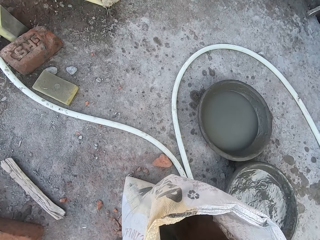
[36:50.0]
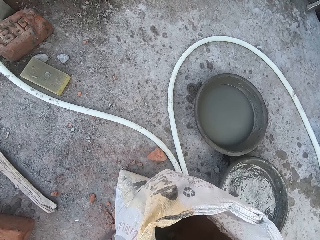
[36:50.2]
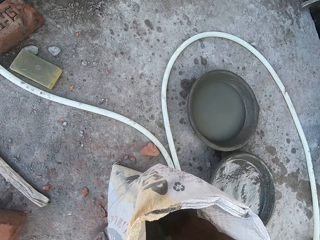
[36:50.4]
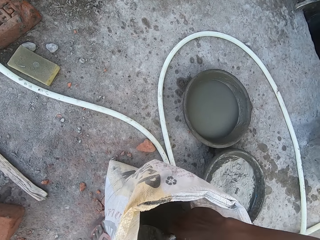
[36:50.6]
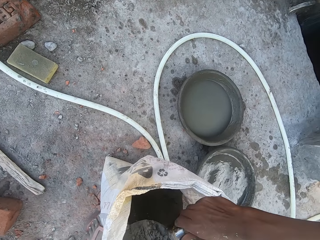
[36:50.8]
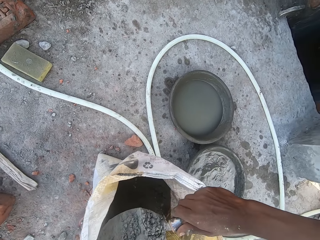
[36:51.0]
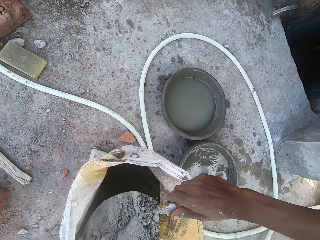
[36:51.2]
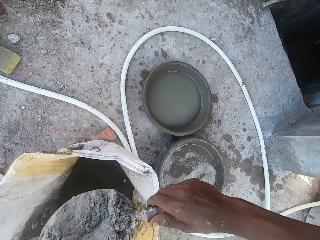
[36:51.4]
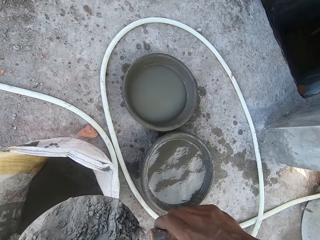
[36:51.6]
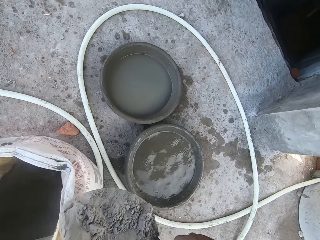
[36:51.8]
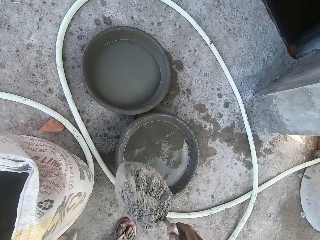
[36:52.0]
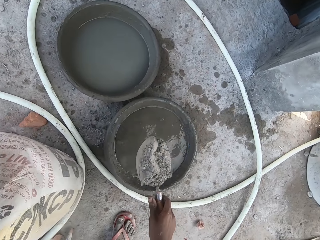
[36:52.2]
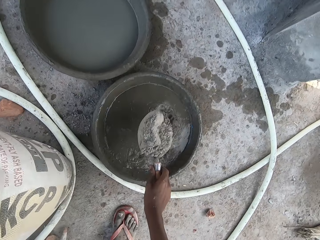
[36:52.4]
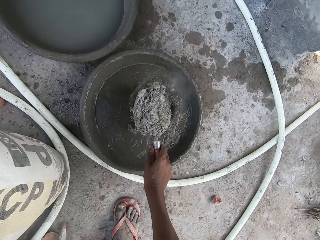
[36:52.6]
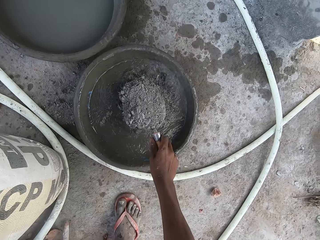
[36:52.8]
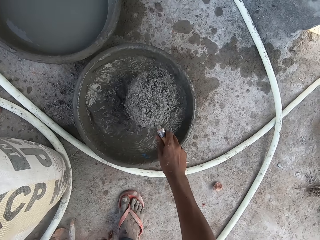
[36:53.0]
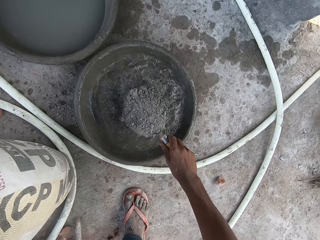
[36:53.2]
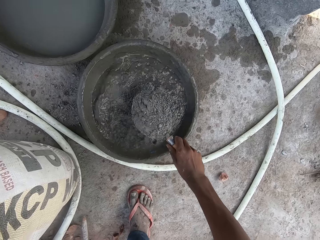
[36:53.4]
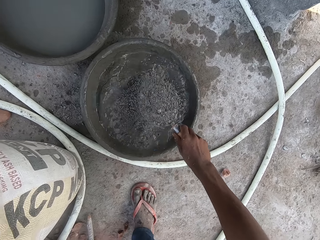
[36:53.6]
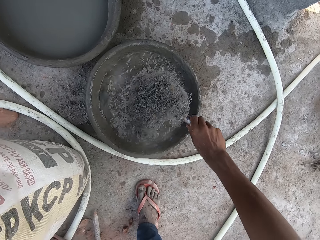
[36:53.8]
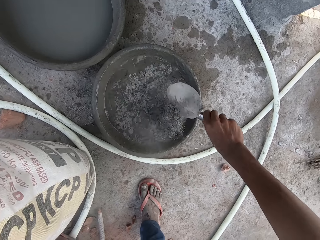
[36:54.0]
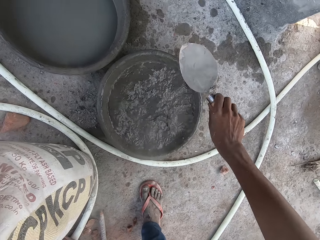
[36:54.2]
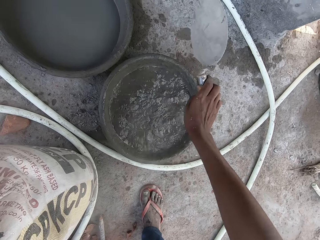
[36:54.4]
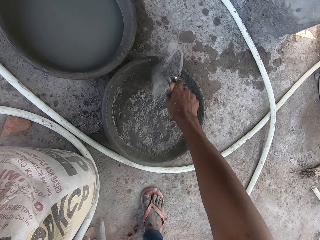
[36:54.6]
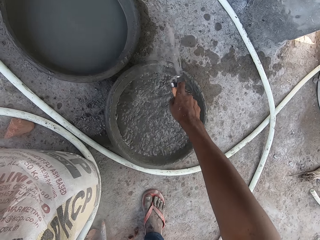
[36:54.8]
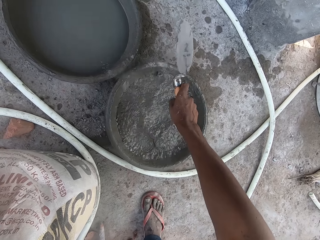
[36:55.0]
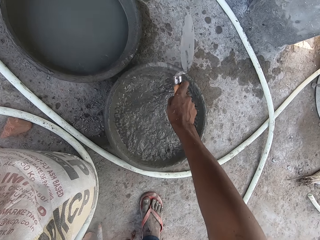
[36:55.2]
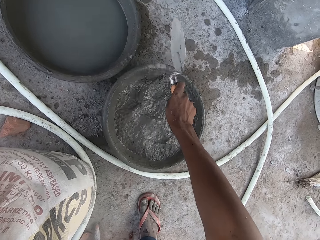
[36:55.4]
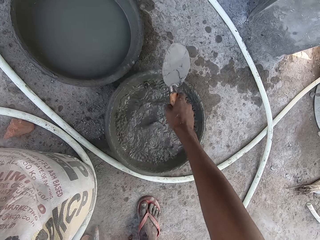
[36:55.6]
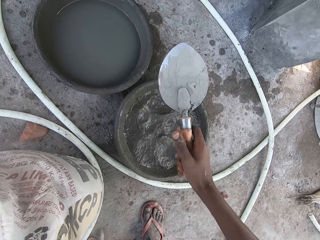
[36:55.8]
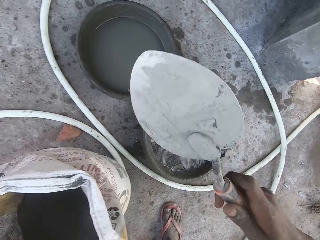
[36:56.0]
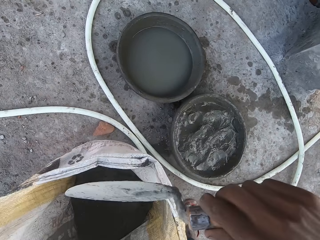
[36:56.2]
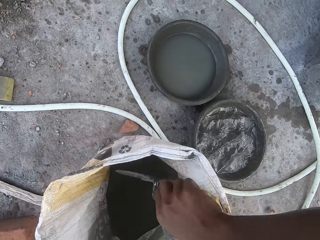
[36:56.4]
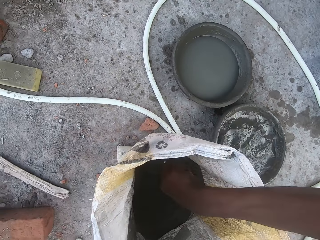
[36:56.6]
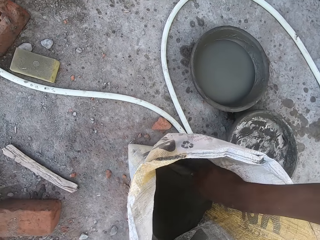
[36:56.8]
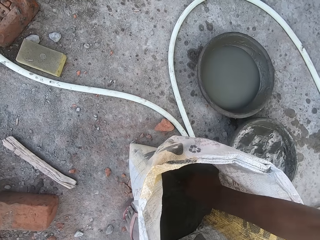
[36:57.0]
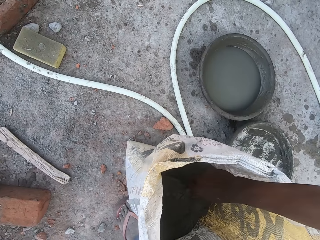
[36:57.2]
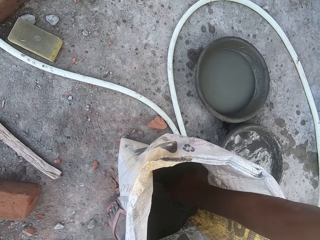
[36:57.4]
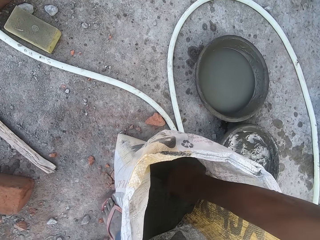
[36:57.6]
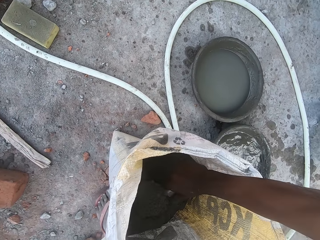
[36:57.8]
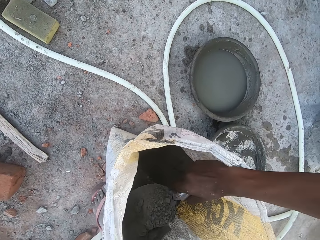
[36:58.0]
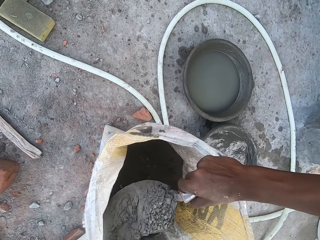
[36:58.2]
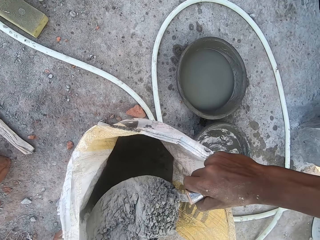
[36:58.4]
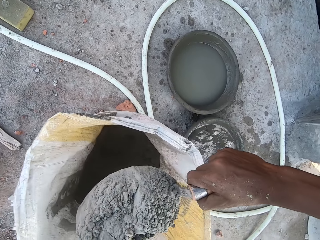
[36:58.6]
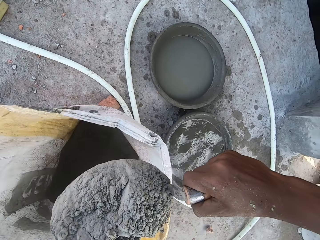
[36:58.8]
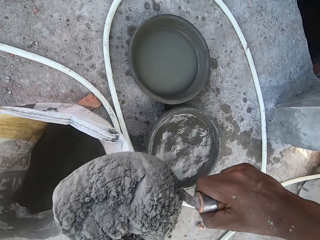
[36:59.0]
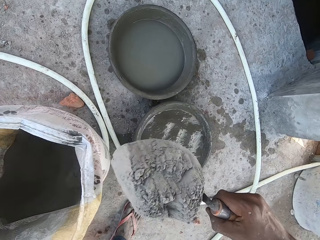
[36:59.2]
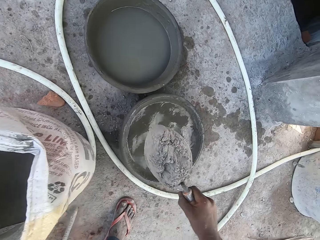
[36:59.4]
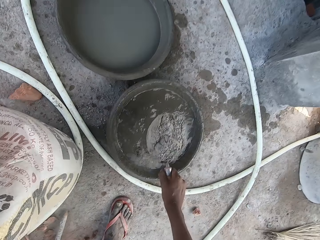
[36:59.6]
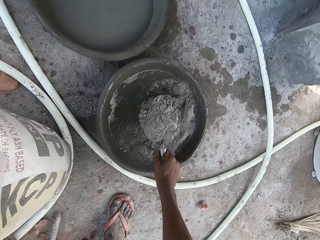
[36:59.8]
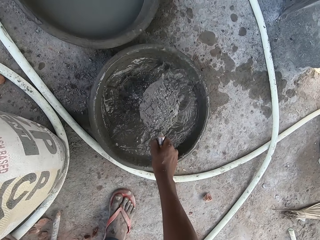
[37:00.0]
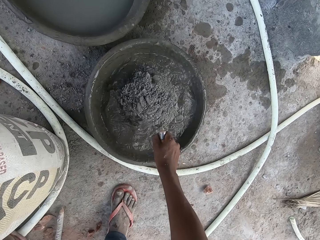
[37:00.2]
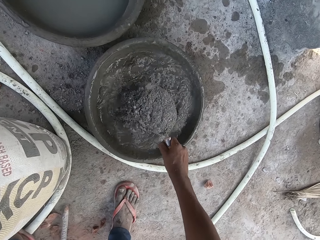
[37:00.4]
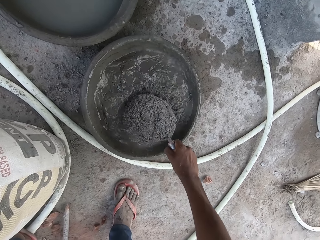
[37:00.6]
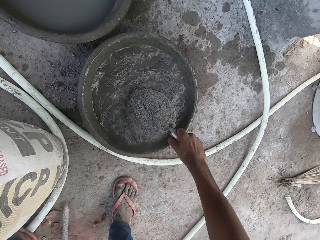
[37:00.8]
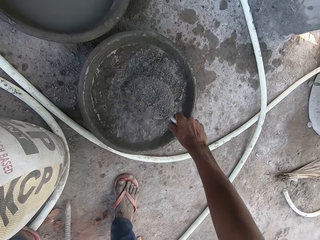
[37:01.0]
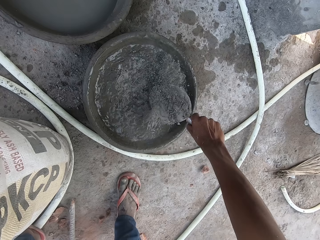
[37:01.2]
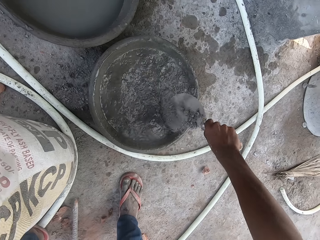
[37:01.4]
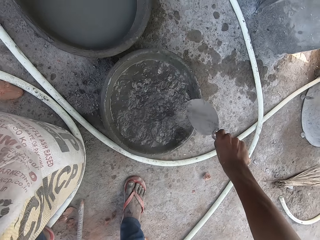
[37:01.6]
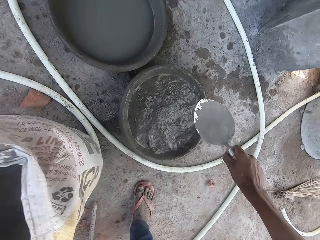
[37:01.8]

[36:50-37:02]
The camera wearer pours the cement into the bowl of water on the ground with his right hand. He hits the hand trowel on the edge of the bowl with his right hand. He packs cement from the bag with the hand trowel in his right hand. He pours the cement into the bowl of water on the ground with his right hand.

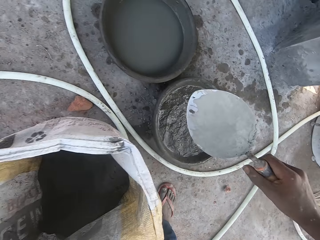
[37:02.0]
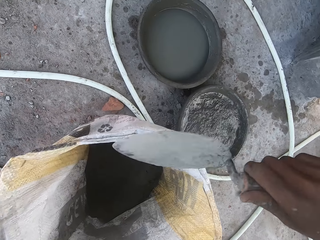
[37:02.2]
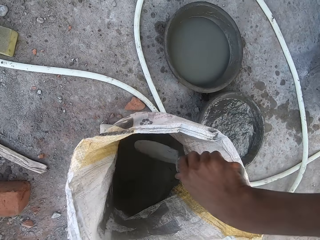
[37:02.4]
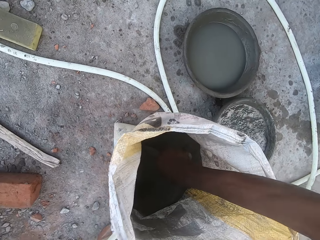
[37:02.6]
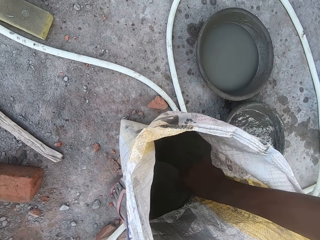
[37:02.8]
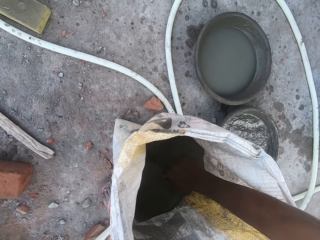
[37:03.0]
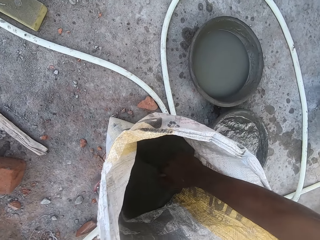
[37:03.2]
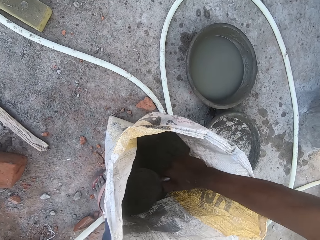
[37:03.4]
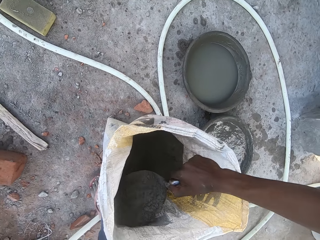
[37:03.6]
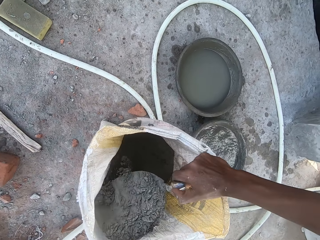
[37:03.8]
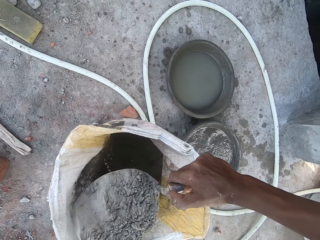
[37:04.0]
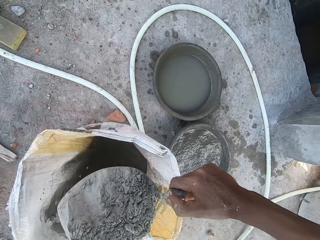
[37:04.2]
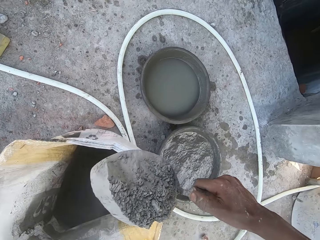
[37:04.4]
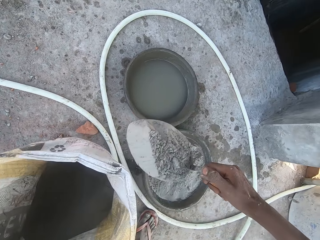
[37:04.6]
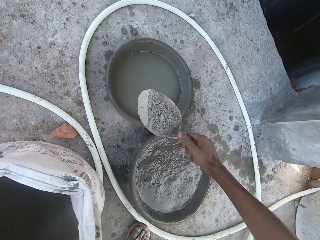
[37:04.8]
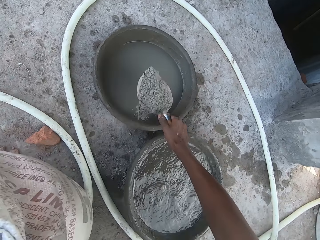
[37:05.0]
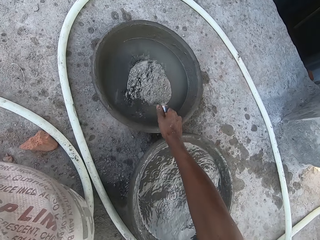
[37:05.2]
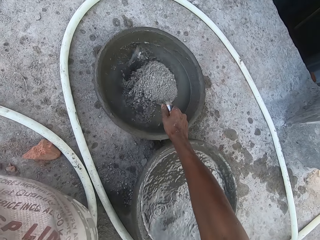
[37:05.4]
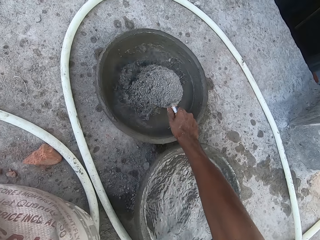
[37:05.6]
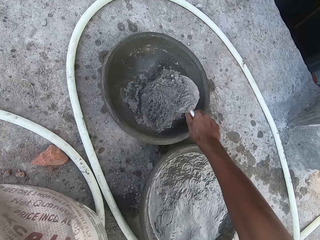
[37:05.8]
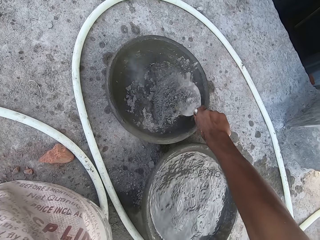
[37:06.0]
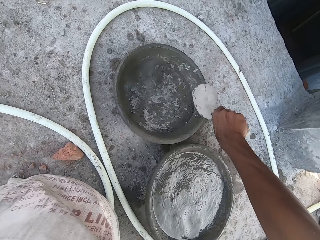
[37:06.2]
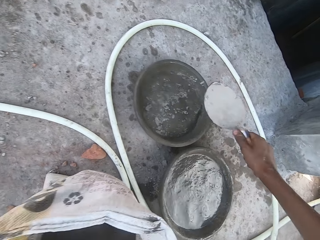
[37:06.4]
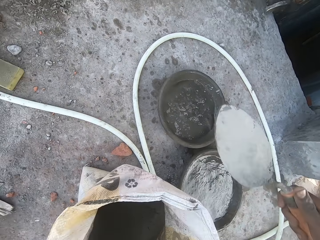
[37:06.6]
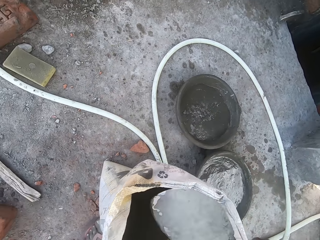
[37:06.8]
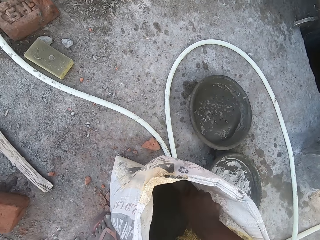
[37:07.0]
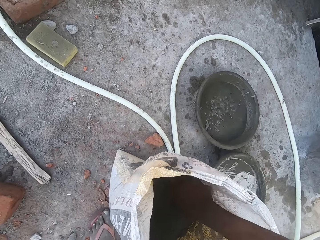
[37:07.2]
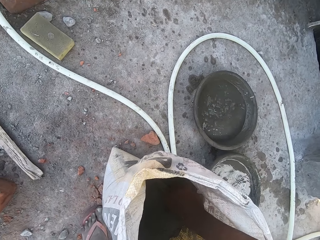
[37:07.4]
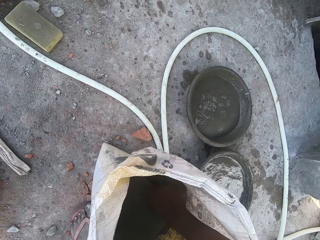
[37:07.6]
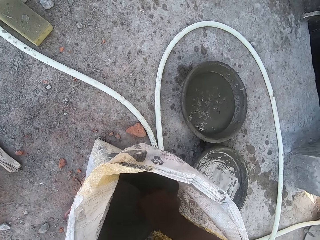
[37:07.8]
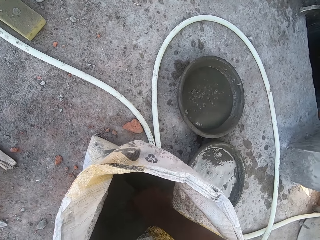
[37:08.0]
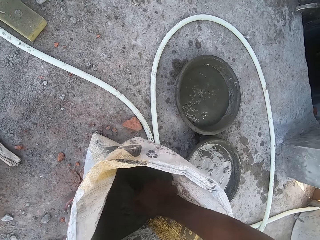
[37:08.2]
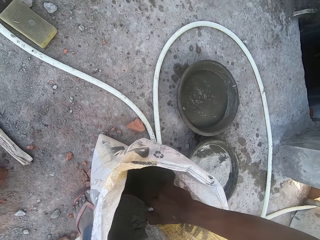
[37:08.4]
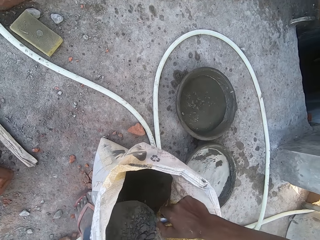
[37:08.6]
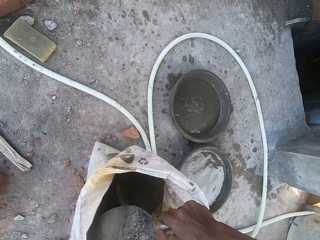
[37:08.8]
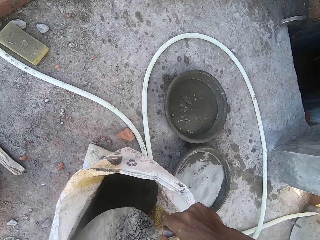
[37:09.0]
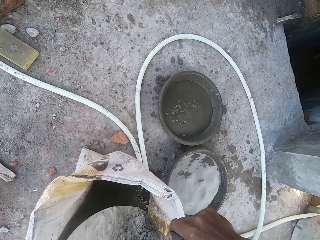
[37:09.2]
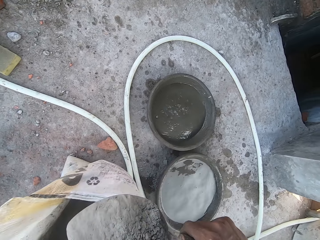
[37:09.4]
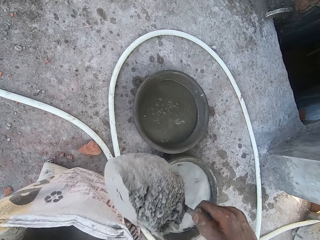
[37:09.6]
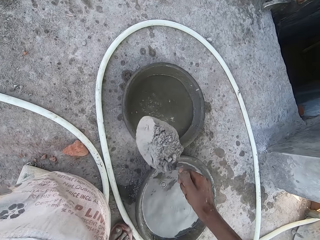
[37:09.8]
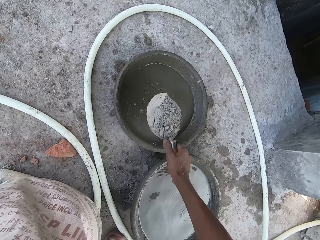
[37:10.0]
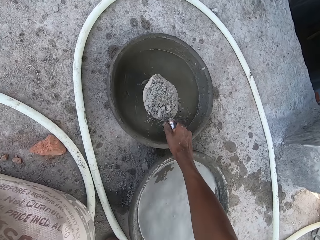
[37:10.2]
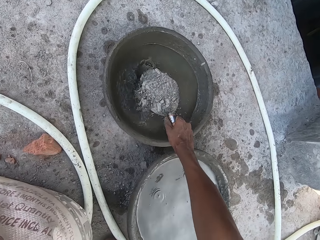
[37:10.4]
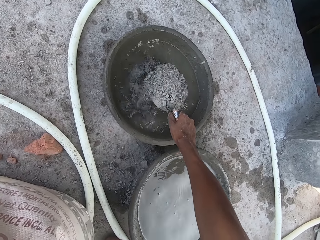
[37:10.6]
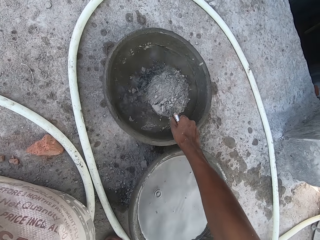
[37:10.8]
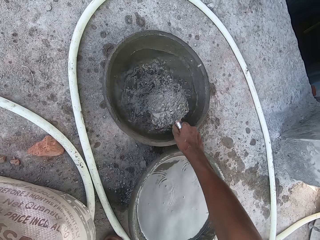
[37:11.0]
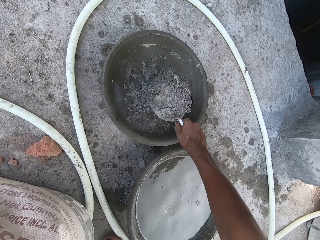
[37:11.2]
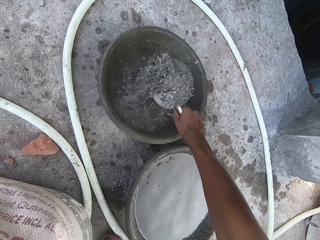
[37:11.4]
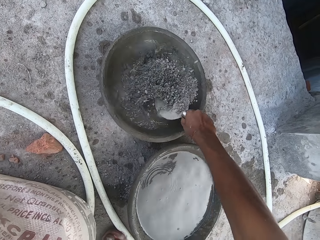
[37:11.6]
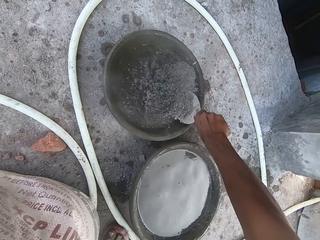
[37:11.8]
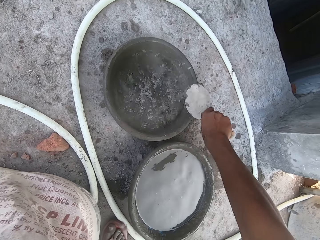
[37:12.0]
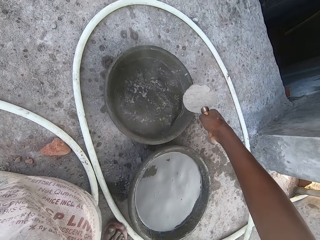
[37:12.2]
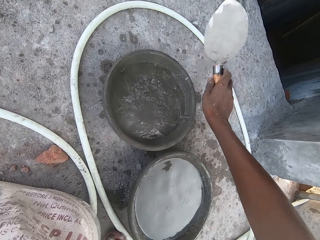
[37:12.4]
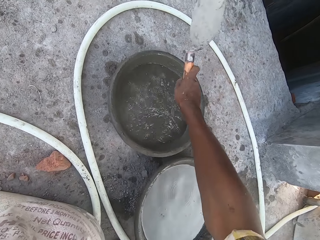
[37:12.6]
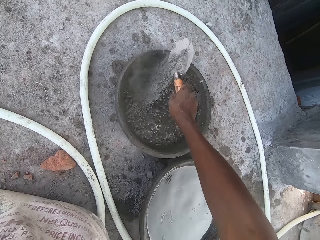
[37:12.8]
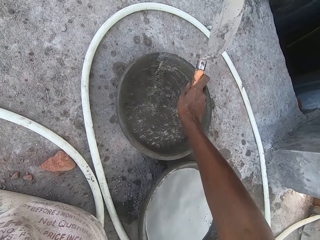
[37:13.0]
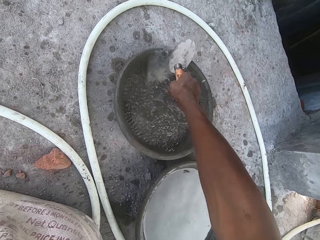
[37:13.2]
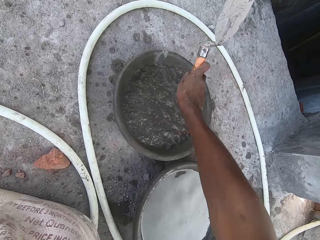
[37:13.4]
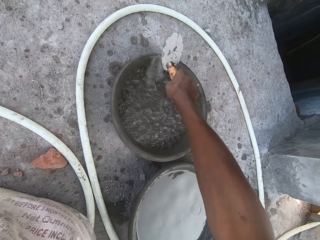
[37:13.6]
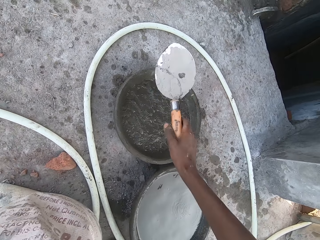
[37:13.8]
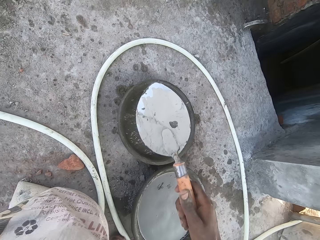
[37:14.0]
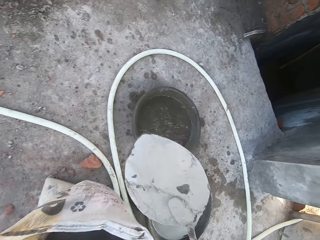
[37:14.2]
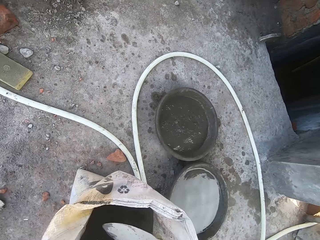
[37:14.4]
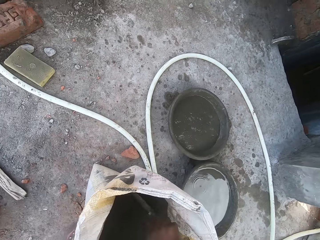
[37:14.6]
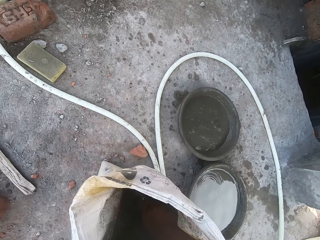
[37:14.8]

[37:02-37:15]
The camera wearer packs cement from the bag with the hand trowel in his right hand. He pours the cement into a bowl of water on the ground with his right hand. He packs cement from the bag with the hand trowel in his right hand. He pours the cement into the bowl of water on the ground with his right hand. He hits the hand trowel on the edge of the bowl with his right hand.
